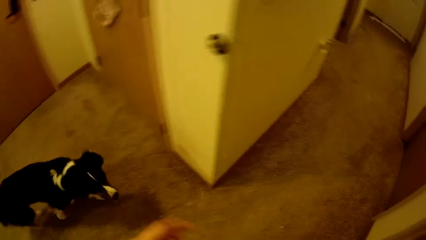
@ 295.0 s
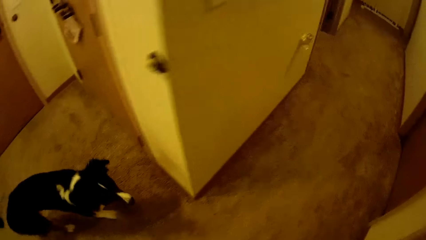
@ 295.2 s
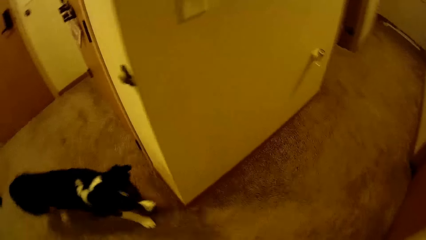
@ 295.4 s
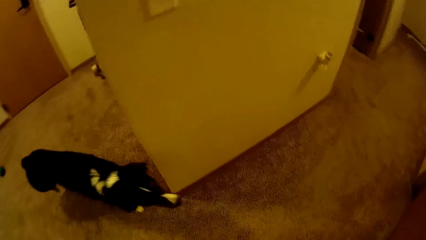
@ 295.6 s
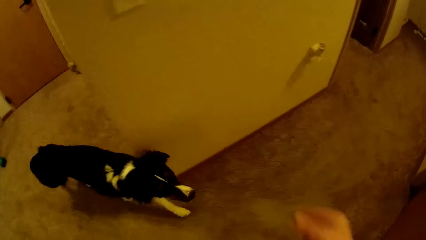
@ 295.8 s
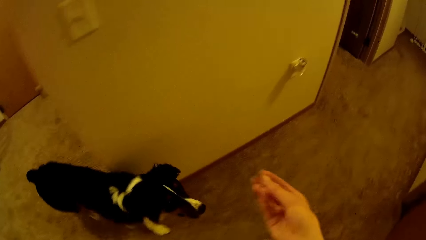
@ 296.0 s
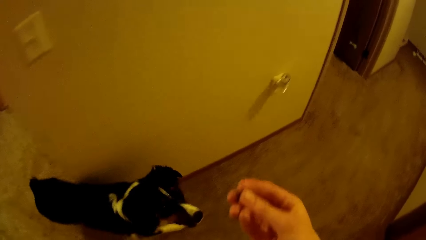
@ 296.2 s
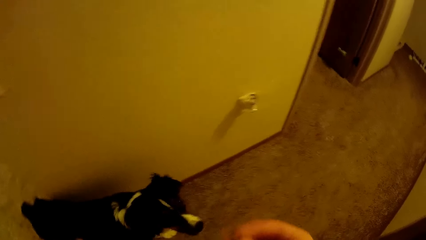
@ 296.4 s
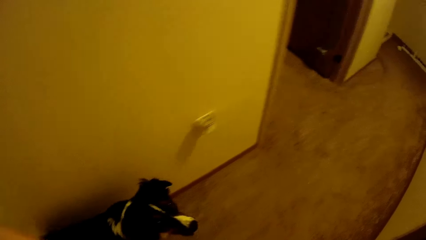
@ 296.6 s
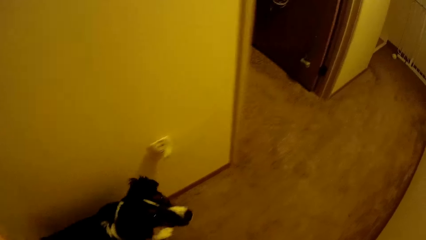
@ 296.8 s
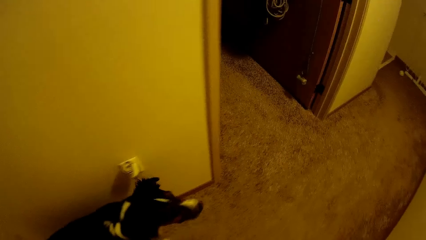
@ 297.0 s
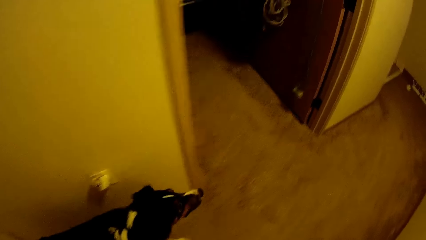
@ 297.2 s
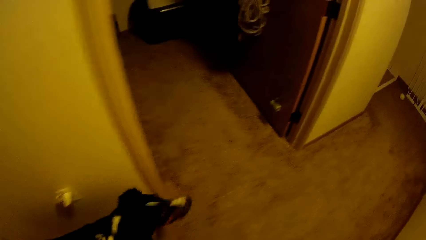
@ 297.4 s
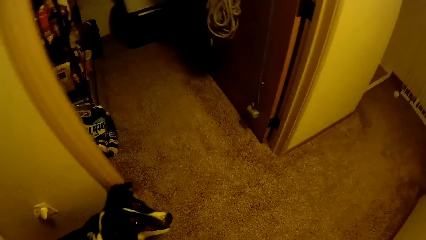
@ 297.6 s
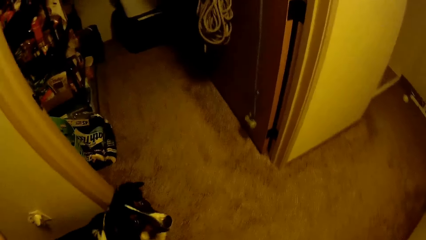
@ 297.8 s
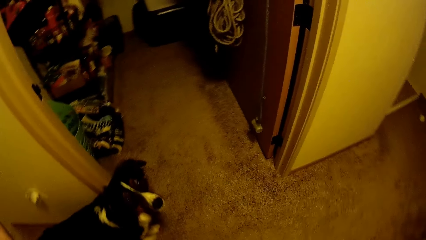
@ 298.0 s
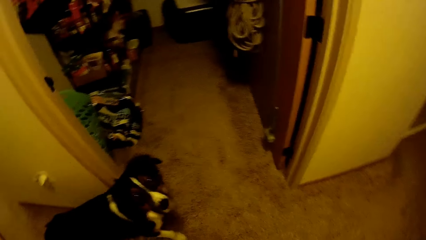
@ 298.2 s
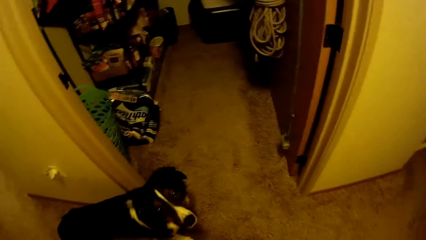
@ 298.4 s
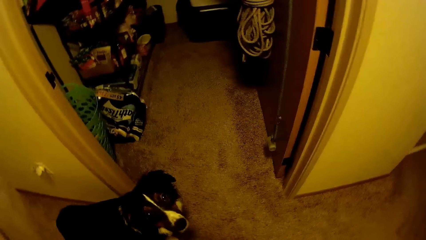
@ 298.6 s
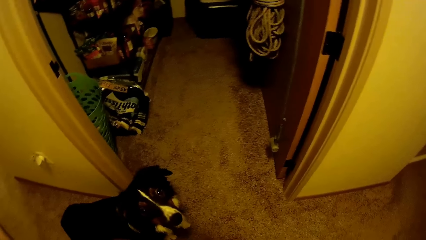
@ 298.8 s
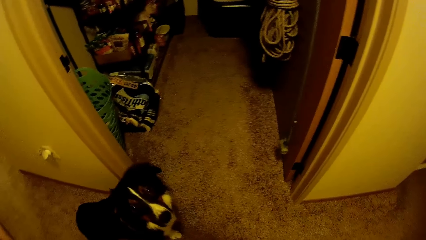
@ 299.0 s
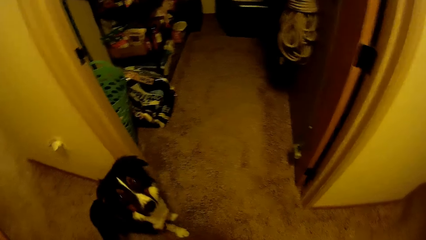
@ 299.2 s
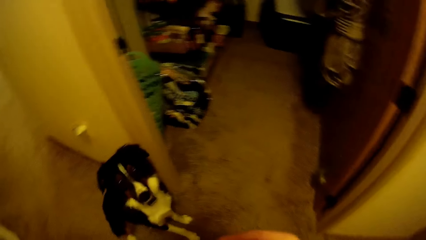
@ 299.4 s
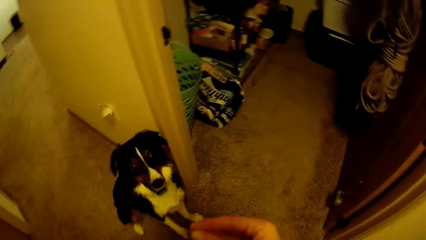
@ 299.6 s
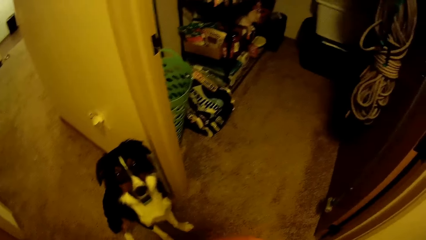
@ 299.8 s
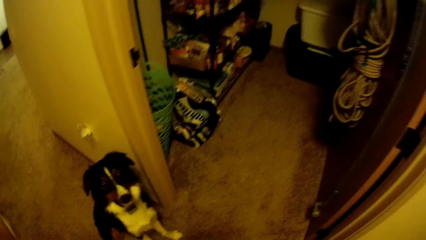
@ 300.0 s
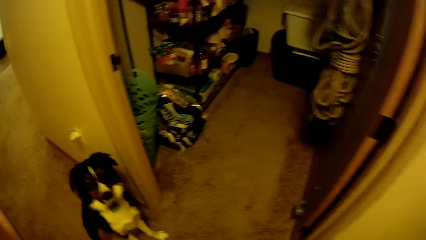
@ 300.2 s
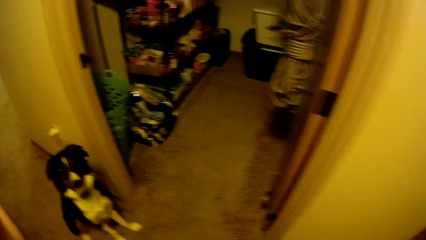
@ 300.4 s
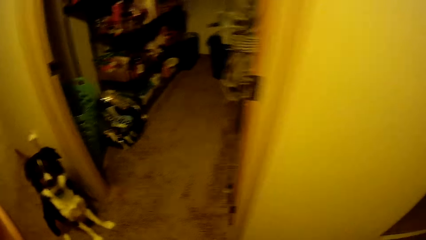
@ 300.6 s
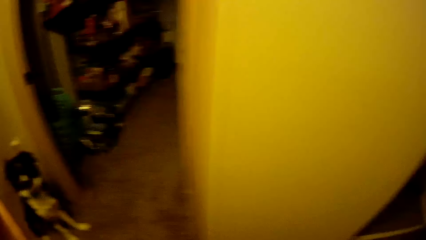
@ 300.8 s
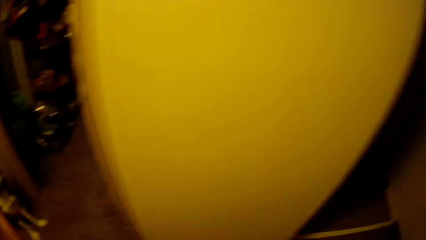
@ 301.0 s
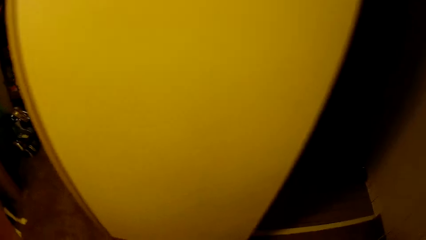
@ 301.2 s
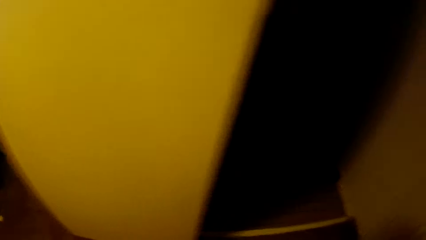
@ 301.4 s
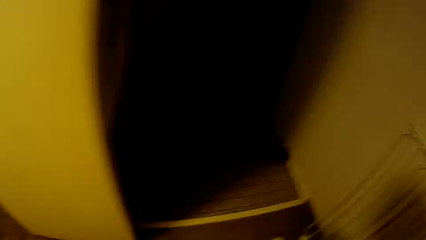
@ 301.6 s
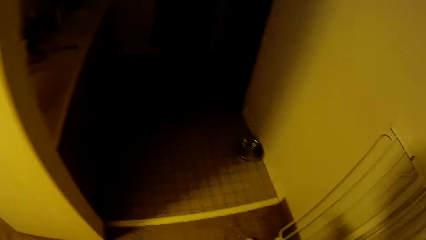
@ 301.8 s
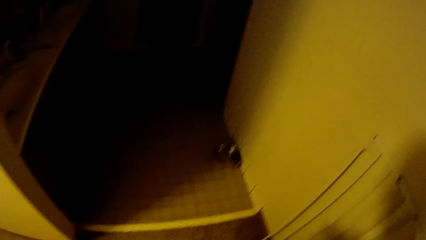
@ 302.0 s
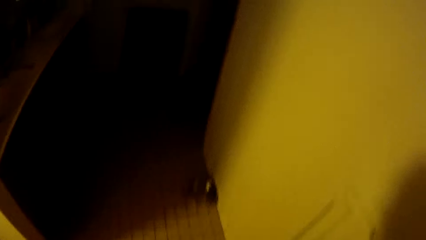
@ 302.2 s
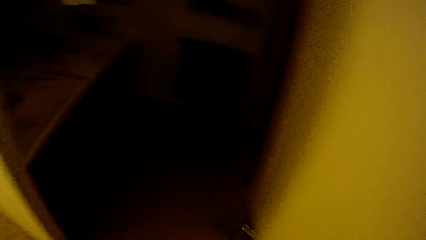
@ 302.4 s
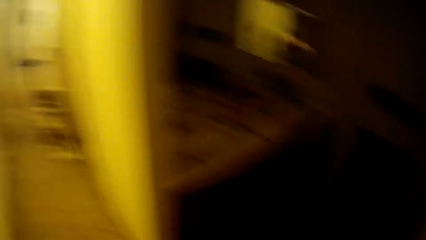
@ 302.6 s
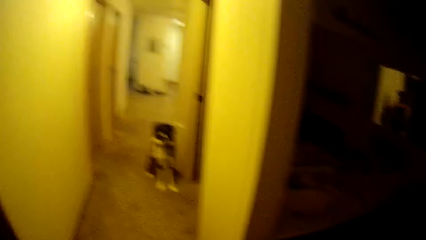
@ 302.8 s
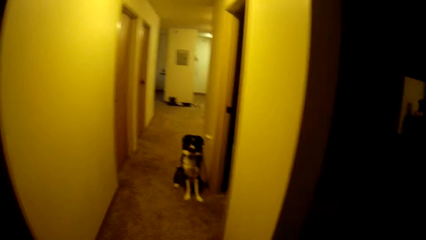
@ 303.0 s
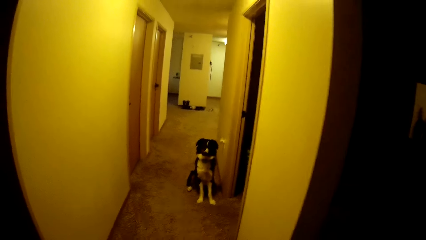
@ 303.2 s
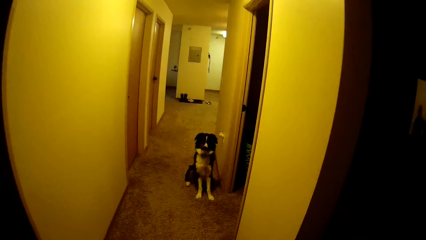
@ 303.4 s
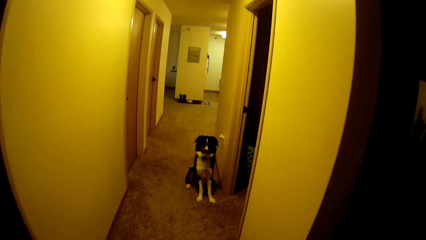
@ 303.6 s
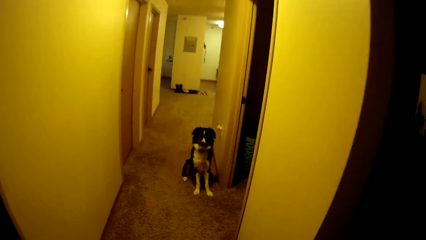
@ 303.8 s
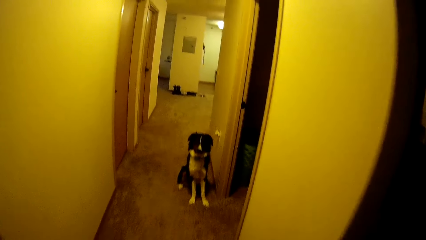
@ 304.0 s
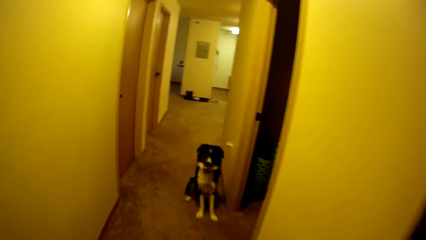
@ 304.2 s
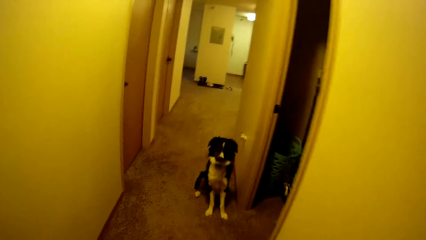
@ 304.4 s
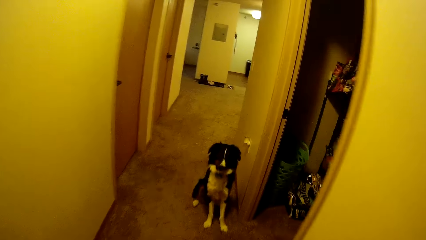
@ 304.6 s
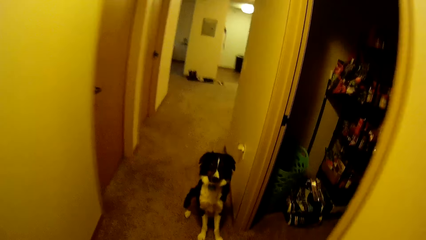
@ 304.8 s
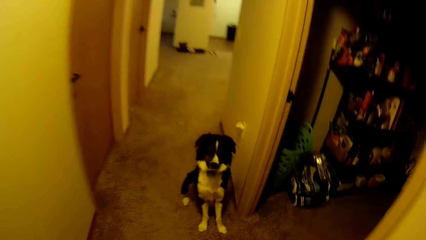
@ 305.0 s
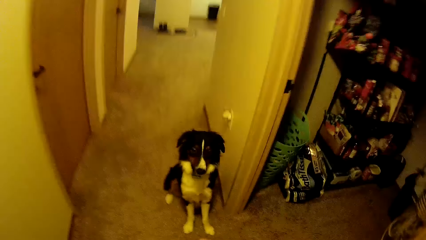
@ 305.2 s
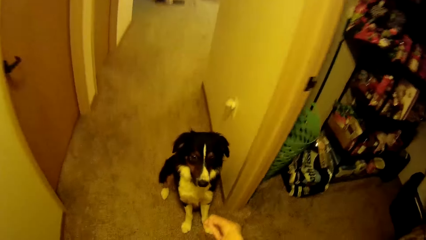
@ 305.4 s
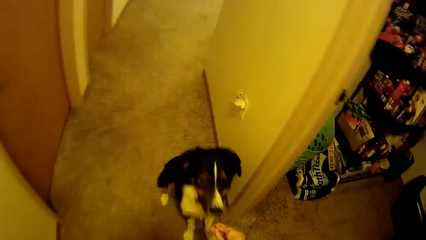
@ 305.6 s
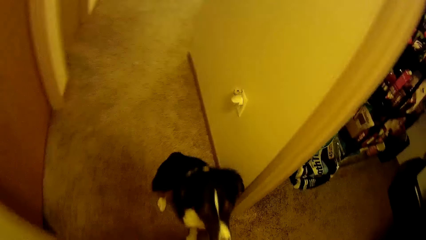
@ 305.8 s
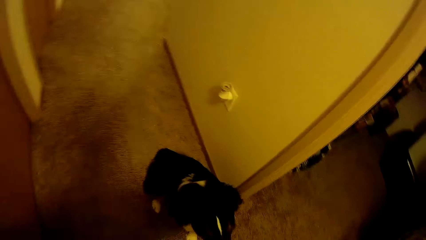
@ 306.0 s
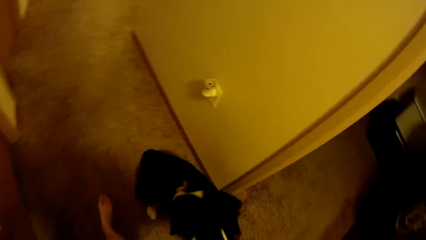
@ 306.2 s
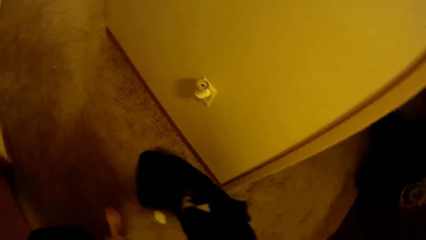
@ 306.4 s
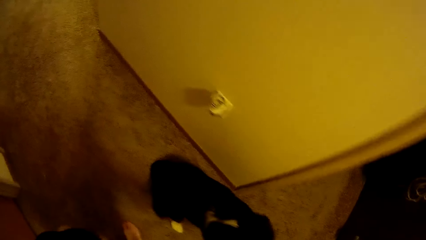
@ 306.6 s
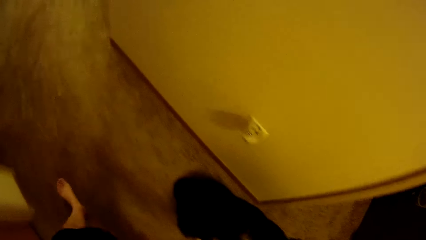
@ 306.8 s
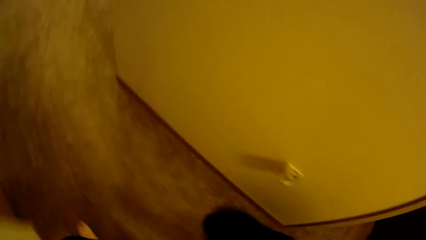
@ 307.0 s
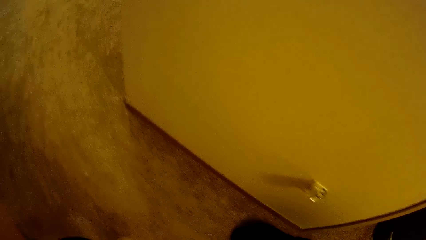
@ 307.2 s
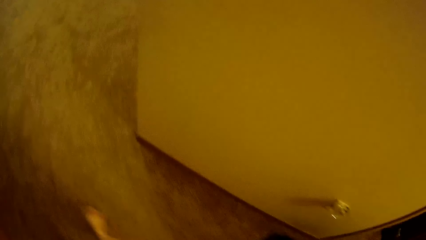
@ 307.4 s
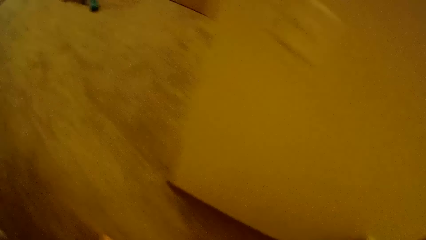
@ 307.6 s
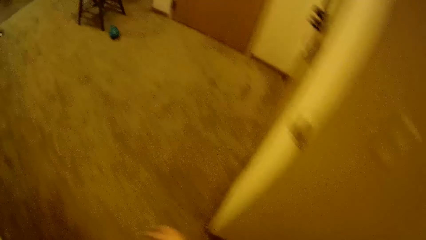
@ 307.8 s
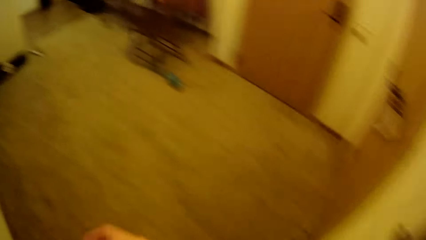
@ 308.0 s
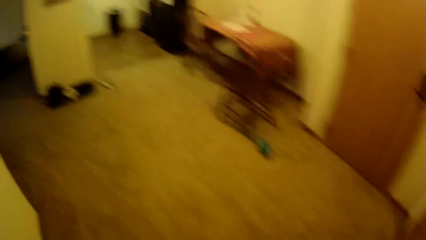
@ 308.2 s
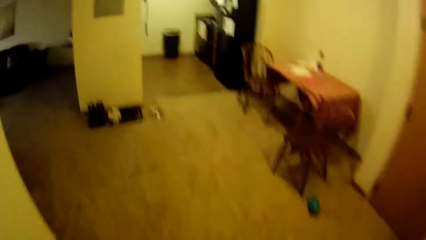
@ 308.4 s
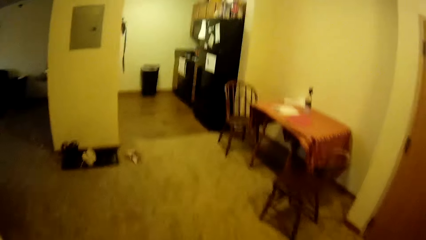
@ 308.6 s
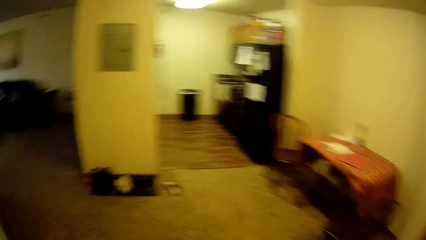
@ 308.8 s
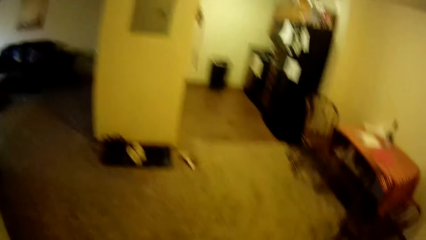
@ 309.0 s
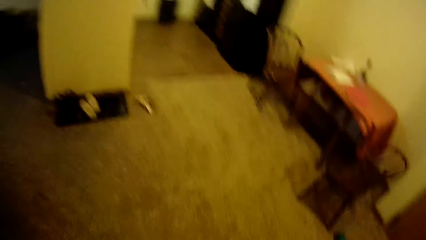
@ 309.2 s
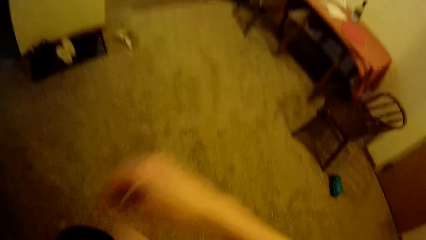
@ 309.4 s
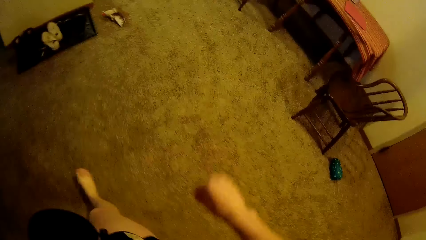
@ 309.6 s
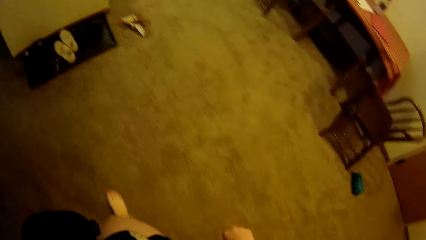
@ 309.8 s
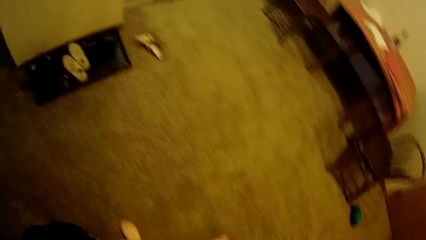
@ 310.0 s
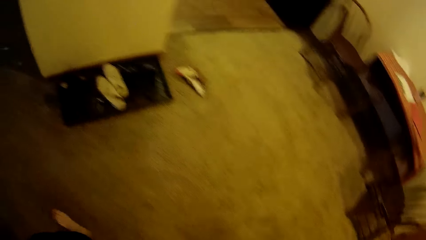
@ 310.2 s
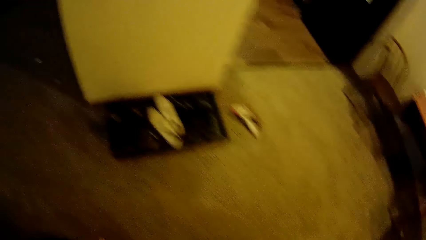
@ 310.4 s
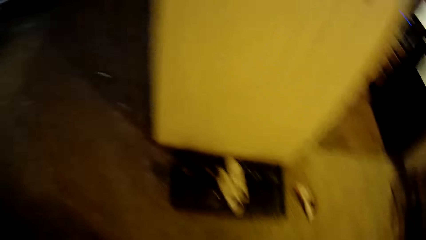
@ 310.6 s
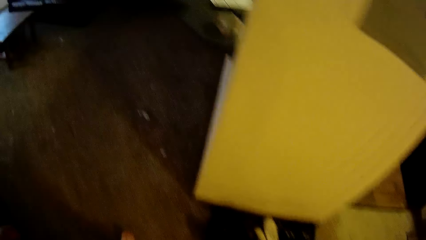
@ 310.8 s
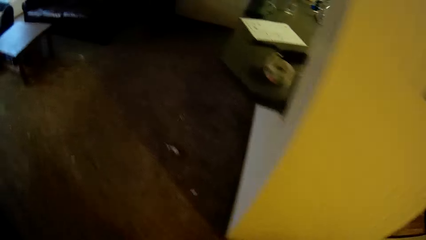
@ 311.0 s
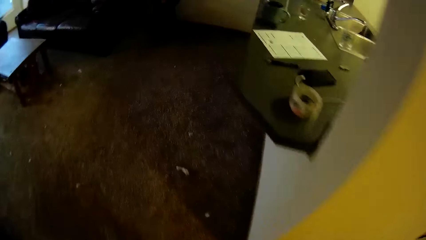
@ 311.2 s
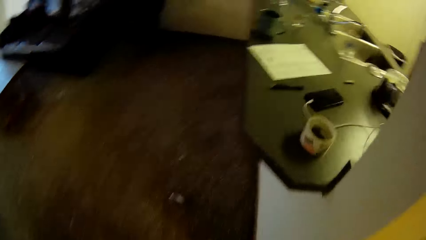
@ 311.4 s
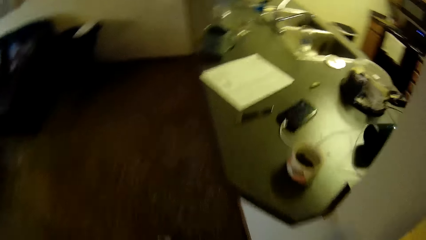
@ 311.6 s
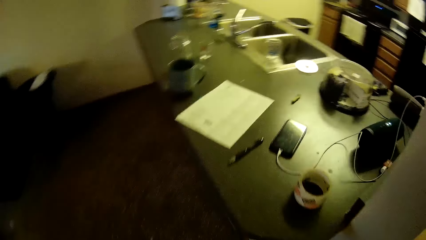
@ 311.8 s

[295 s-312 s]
The camera wearer stands. They stare at the dog. They walk in the house. They stand. They stare back at the dog. They walk back towards the dog. They walk past the dog to the countertop.
